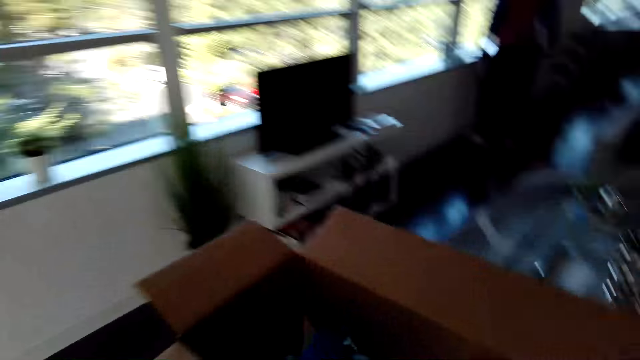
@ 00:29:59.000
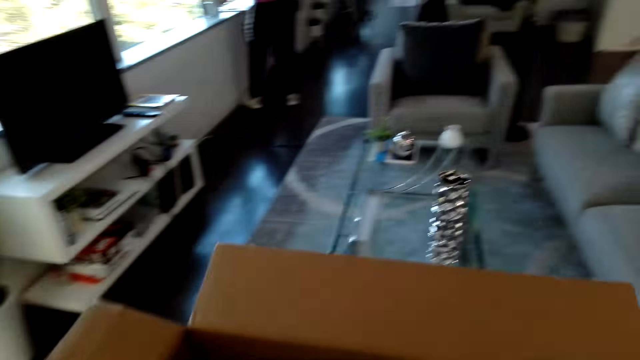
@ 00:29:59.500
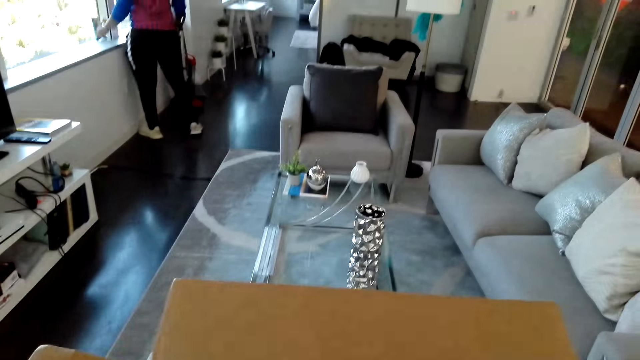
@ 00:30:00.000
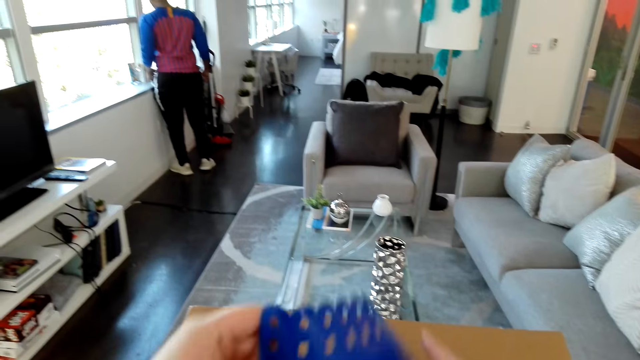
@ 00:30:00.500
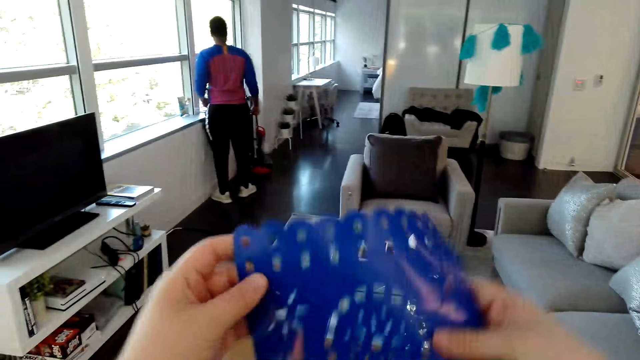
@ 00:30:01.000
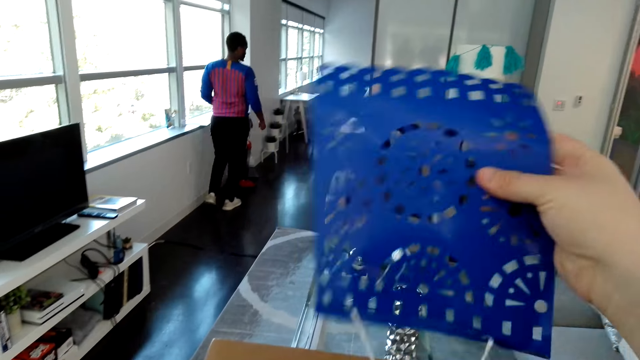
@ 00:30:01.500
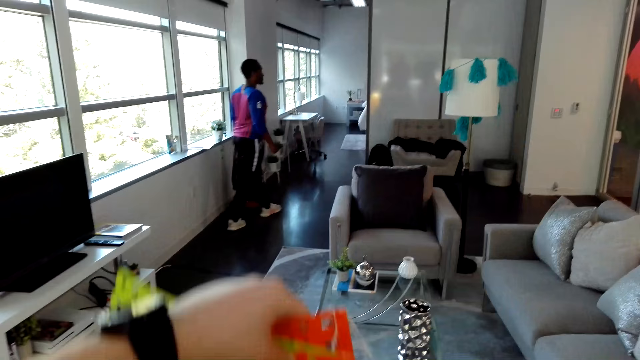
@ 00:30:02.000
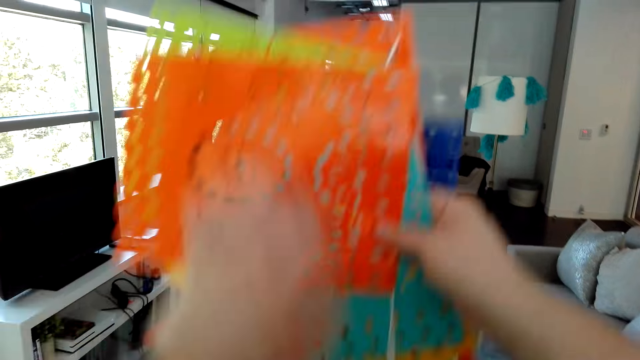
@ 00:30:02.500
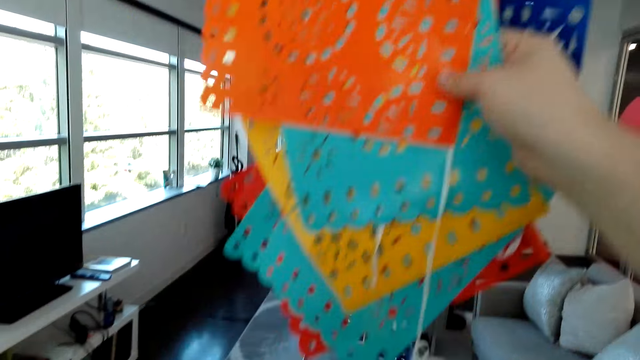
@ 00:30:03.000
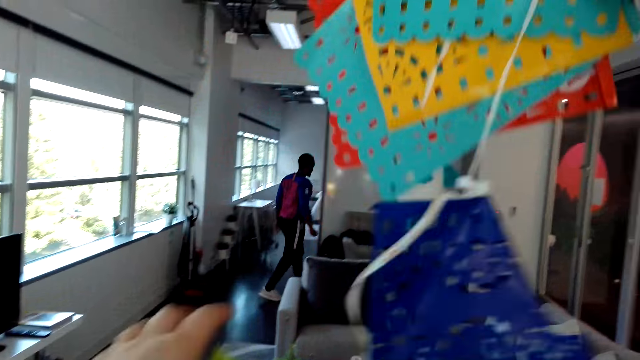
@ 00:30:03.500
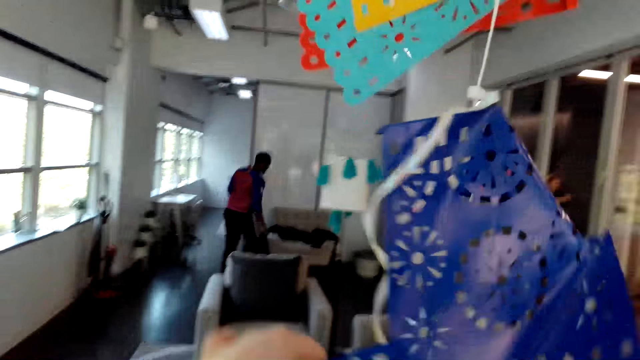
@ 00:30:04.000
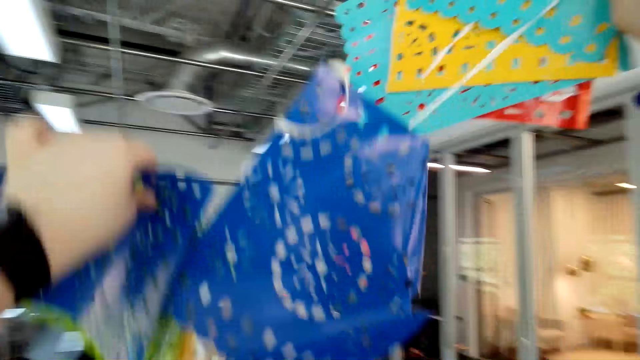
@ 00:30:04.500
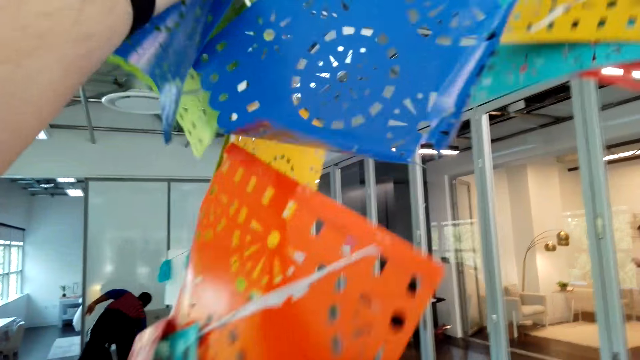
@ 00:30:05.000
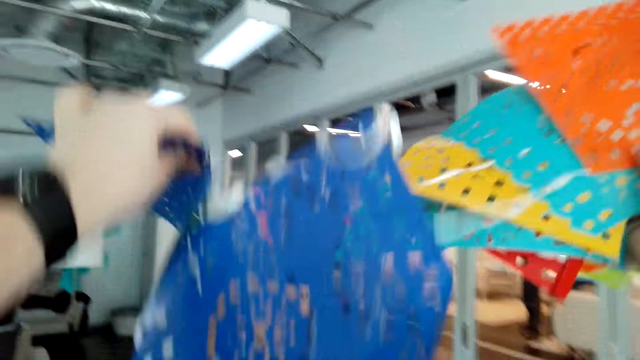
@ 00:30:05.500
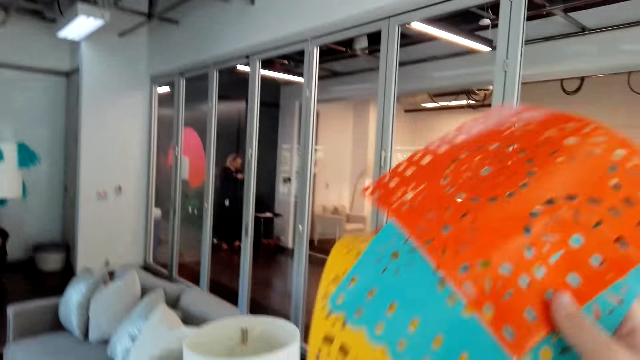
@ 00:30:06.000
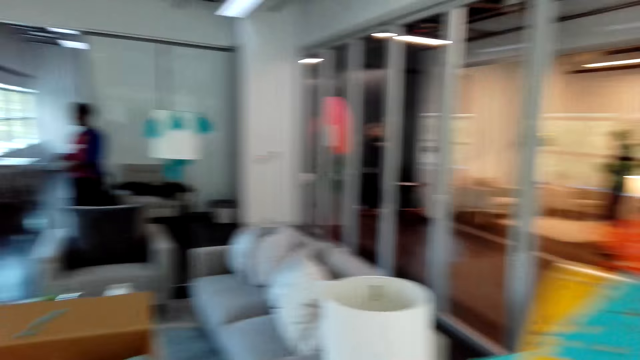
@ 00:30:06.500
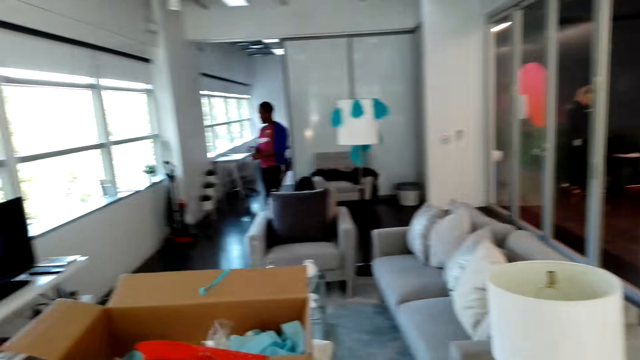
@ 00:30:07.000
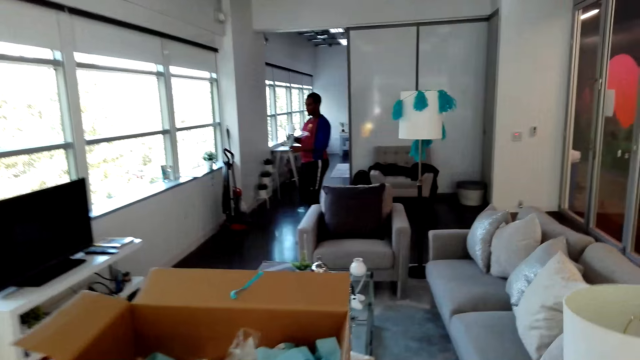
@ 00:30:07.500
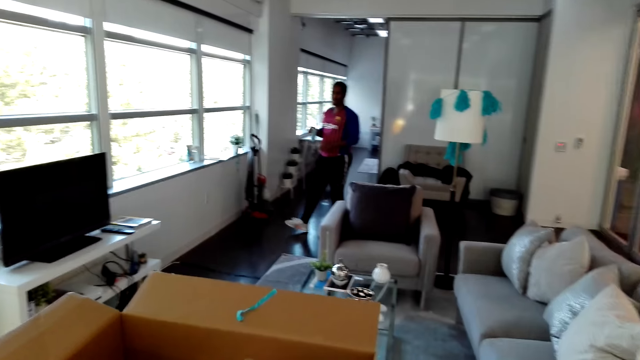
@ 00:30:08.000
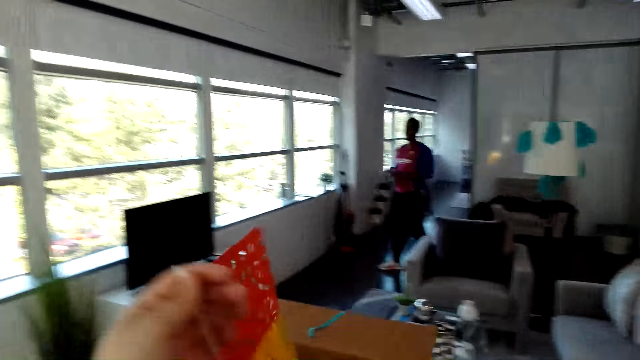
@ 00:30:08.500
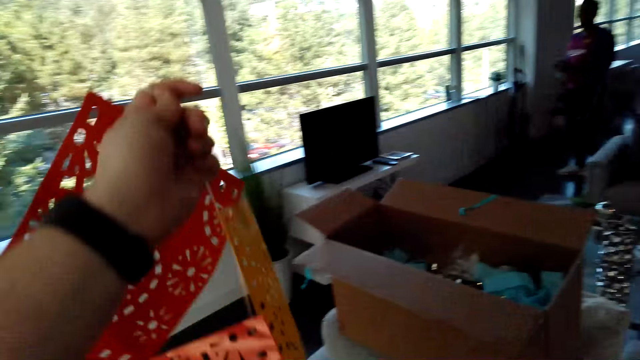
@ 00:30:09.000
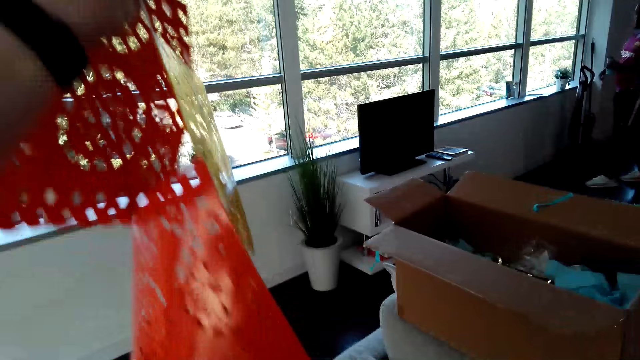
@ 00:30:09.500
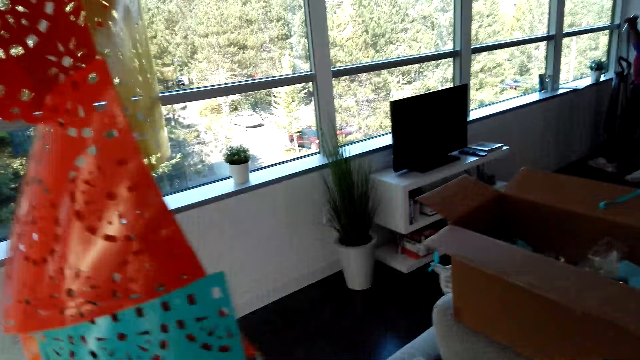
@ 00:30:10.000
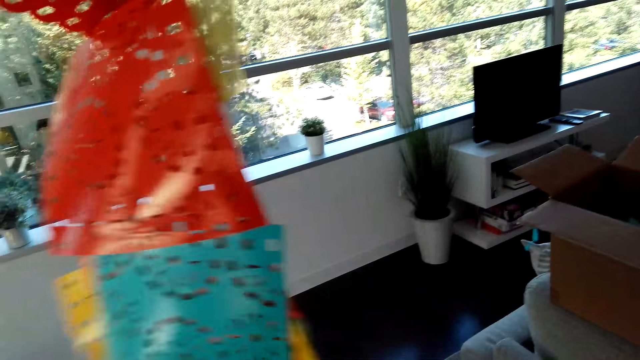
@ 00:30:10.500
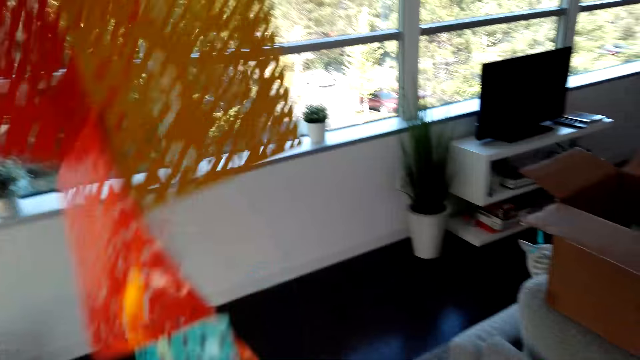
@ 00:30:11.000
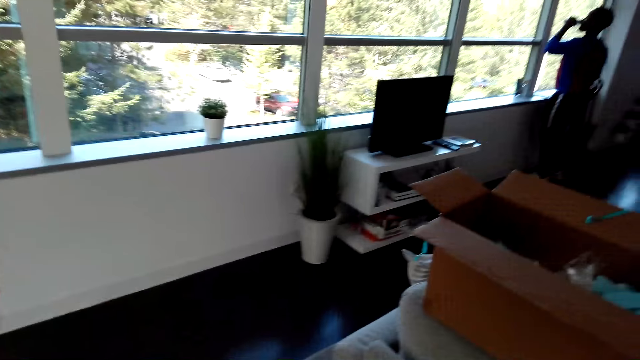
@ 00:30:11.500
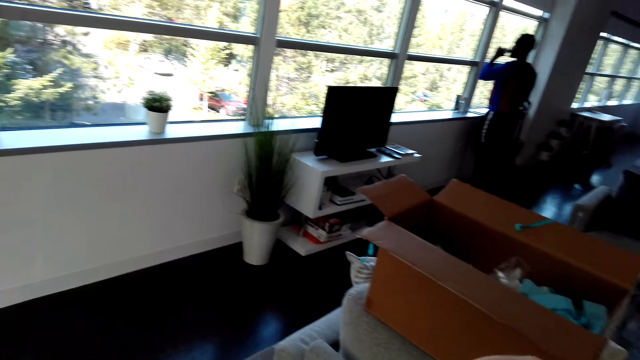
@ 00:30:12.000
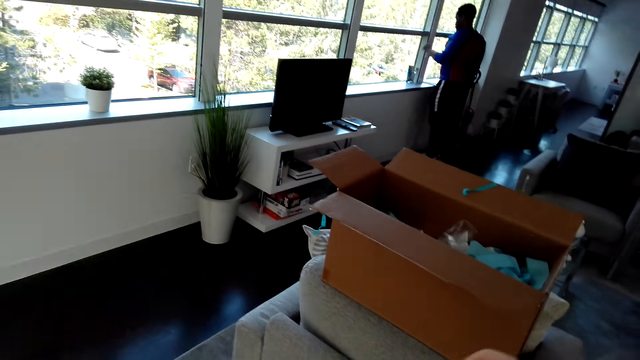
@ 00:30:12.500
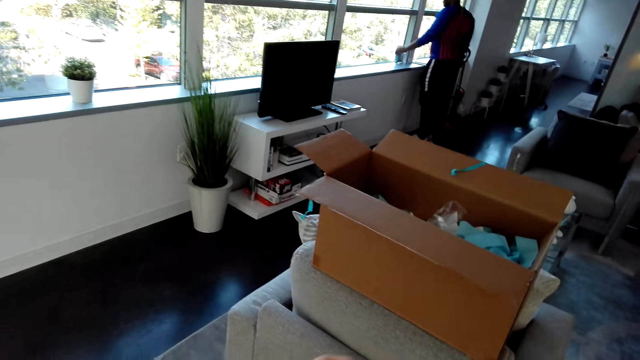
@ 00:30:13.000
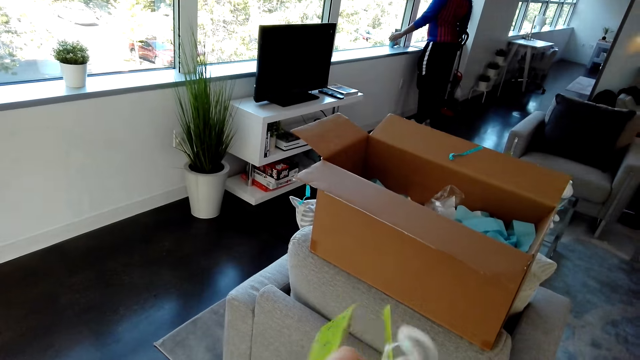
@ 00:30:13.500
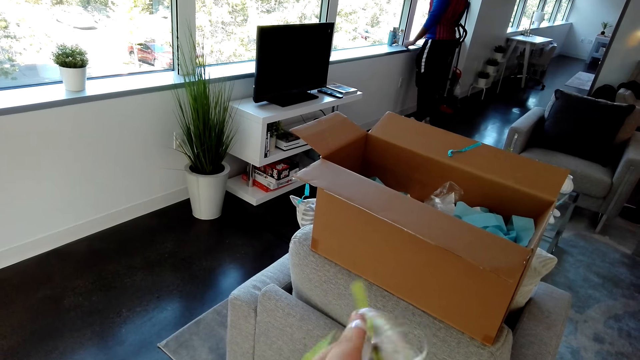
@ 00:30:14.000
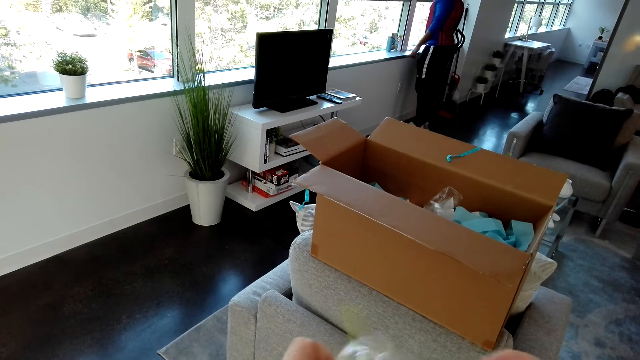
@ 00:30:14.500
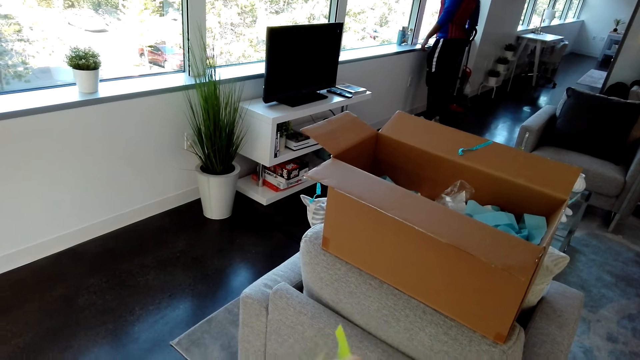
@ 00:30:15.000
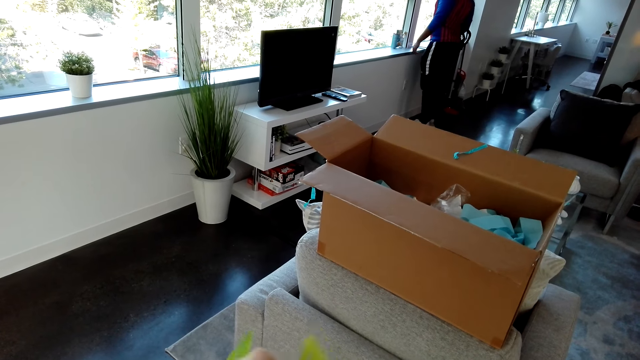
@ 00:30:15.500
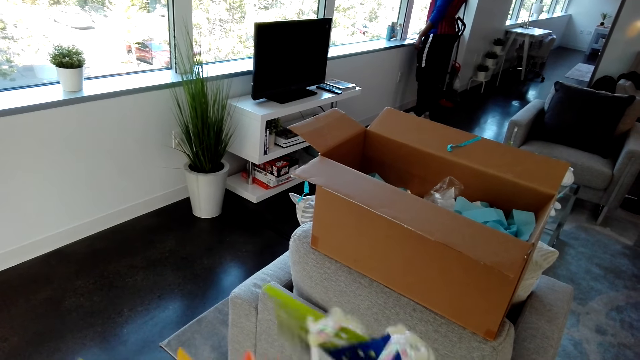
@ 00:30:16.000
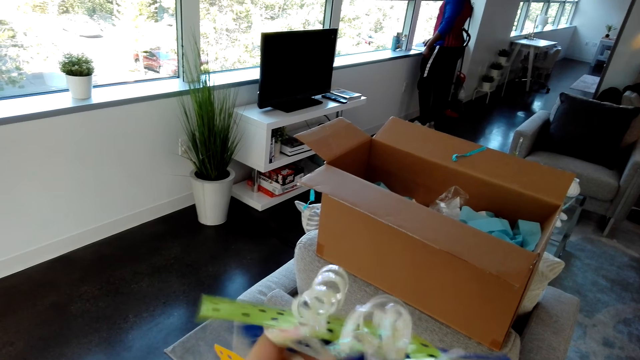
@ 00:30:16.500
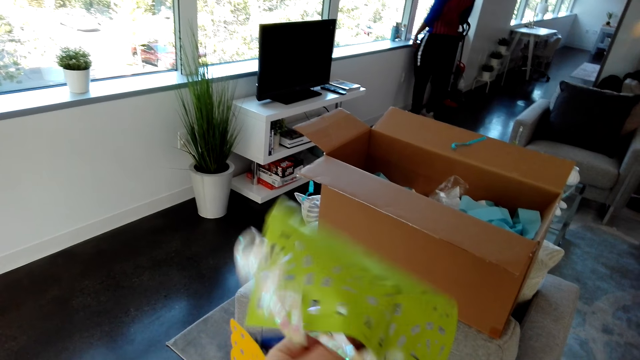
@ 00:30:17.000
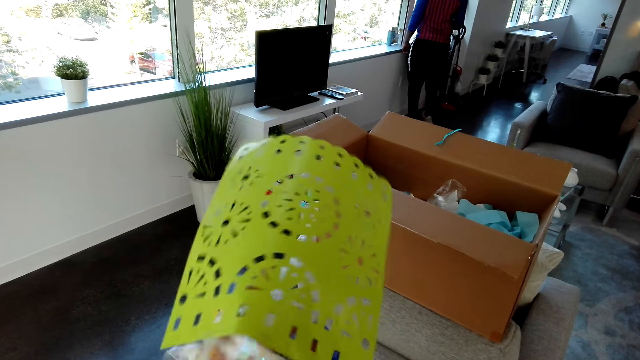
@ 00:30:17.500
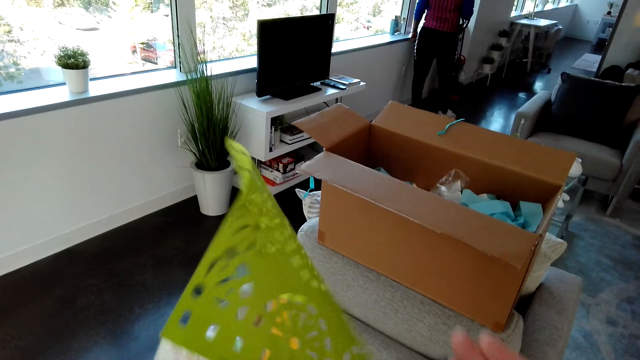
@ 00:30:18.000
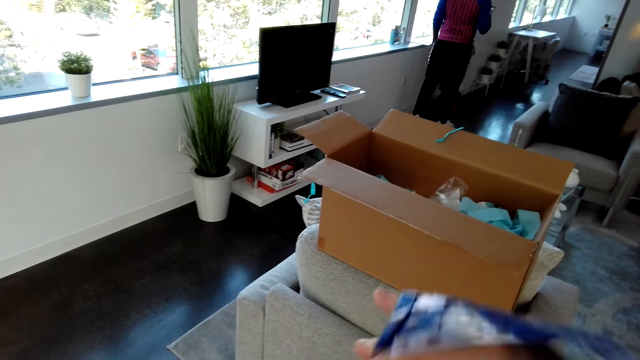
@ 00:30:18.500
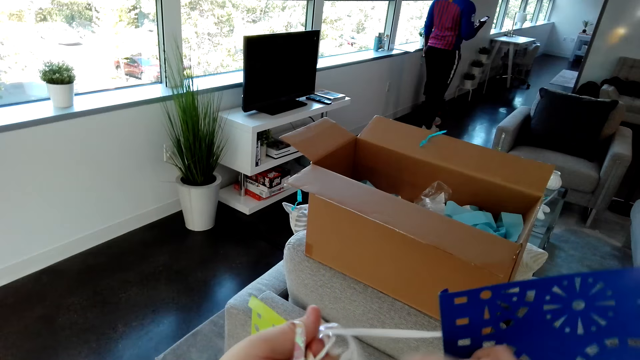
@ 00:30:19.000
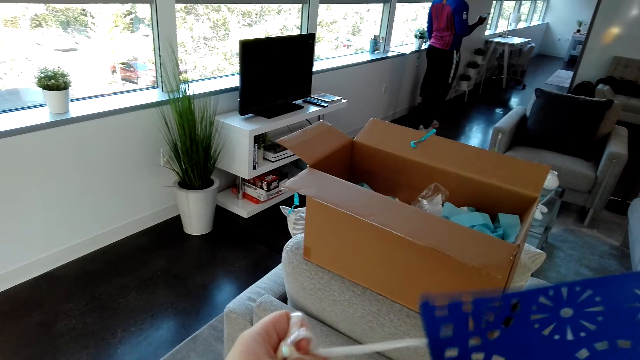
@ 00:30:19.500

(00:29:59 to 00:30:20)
The camera wearer picks up ribbon mats. They separate the wall ribbons. They talk. They untie the ribbon mats.
